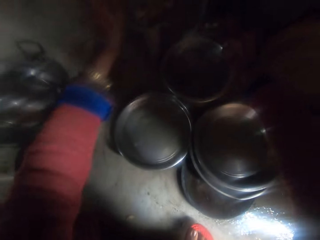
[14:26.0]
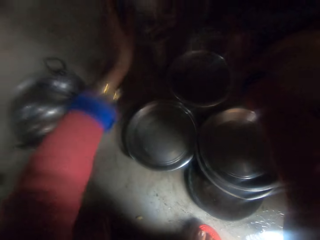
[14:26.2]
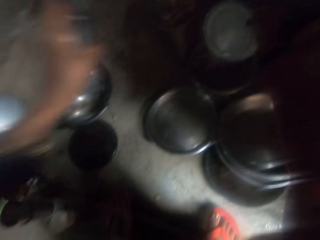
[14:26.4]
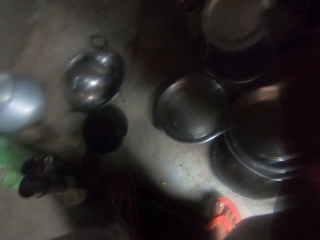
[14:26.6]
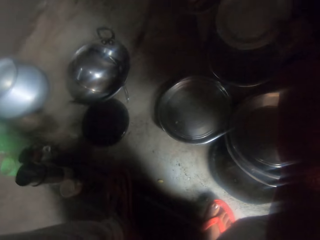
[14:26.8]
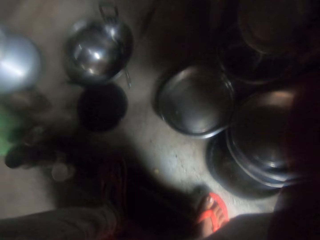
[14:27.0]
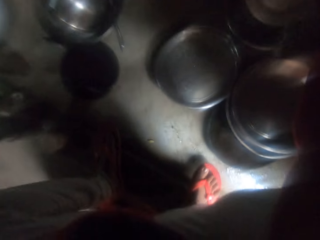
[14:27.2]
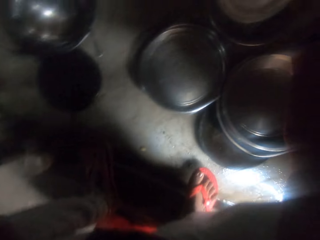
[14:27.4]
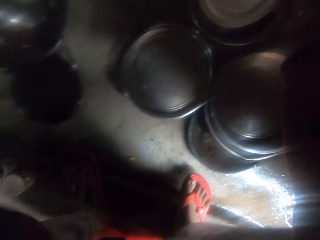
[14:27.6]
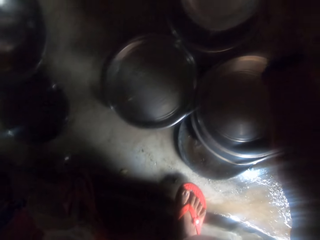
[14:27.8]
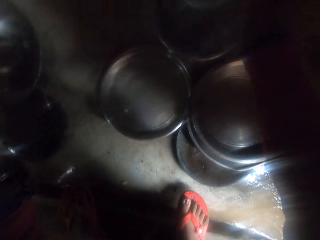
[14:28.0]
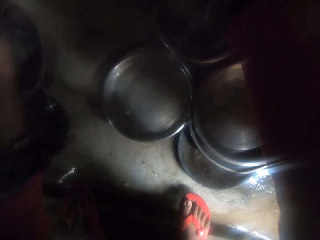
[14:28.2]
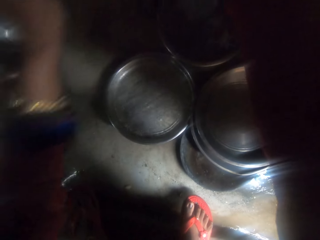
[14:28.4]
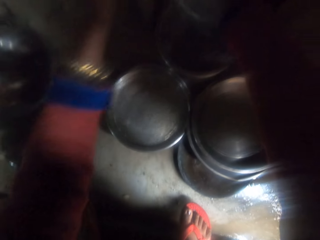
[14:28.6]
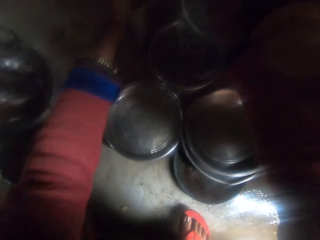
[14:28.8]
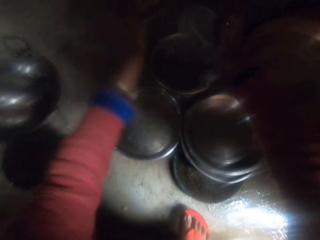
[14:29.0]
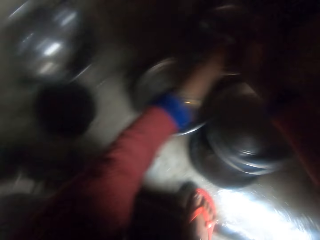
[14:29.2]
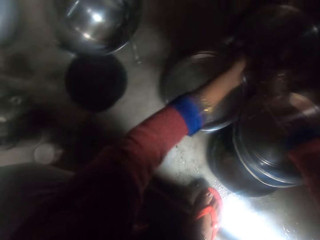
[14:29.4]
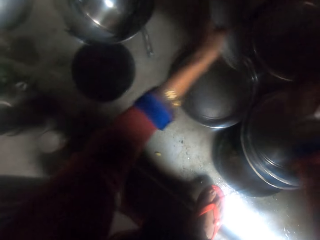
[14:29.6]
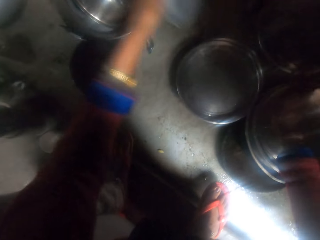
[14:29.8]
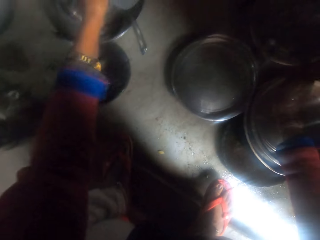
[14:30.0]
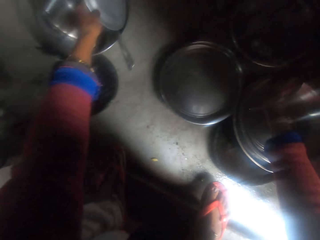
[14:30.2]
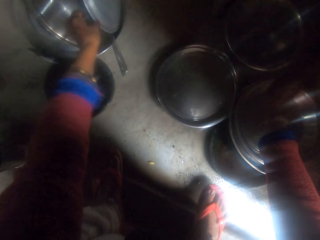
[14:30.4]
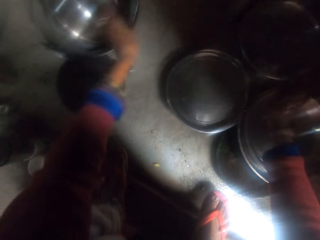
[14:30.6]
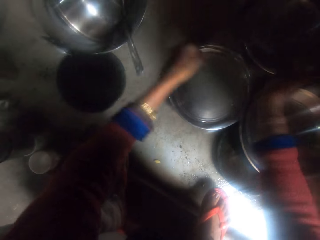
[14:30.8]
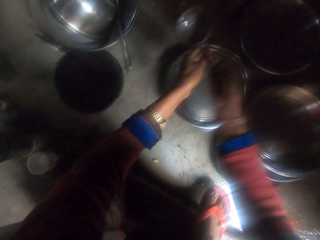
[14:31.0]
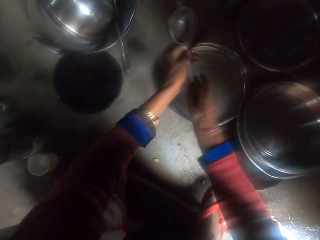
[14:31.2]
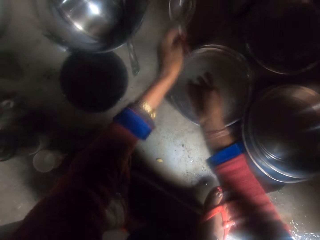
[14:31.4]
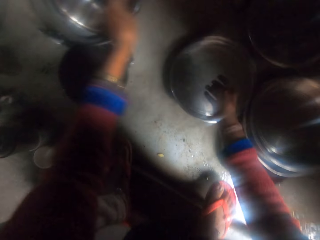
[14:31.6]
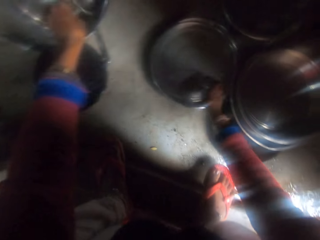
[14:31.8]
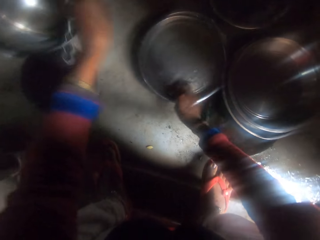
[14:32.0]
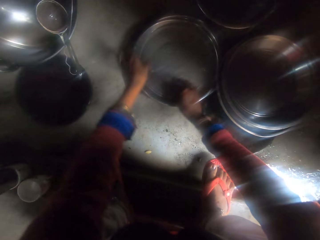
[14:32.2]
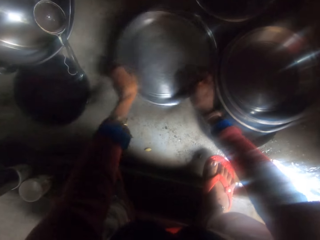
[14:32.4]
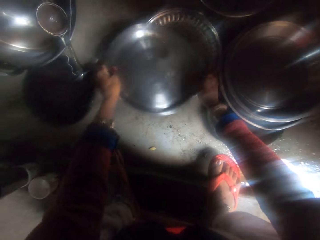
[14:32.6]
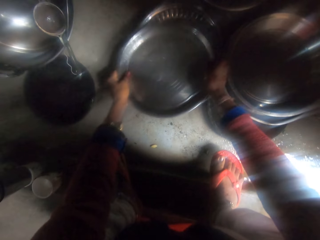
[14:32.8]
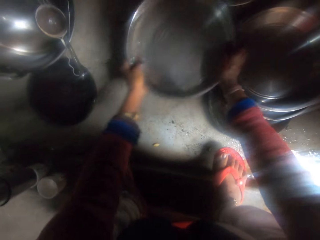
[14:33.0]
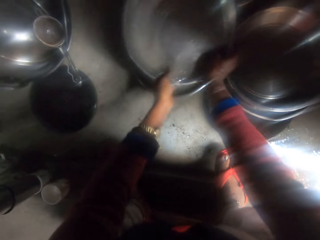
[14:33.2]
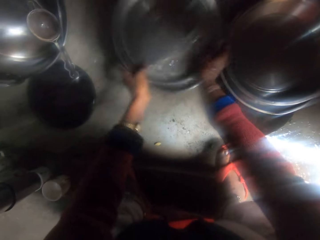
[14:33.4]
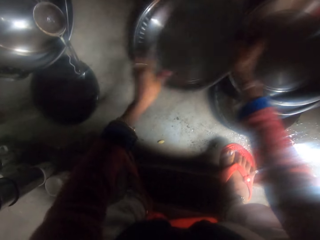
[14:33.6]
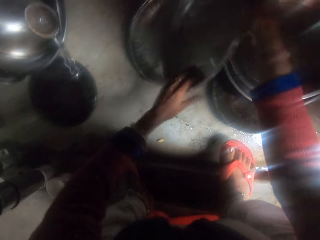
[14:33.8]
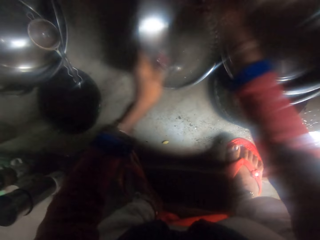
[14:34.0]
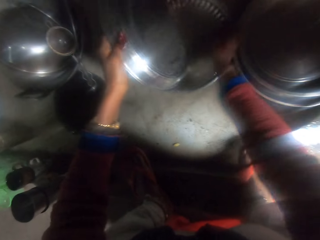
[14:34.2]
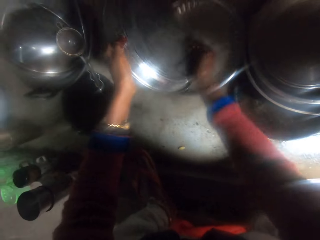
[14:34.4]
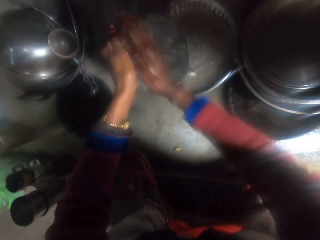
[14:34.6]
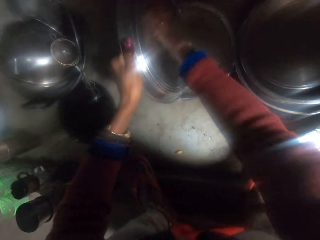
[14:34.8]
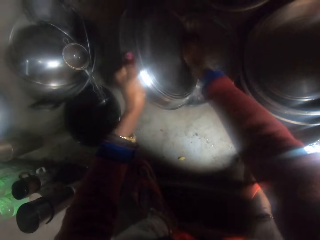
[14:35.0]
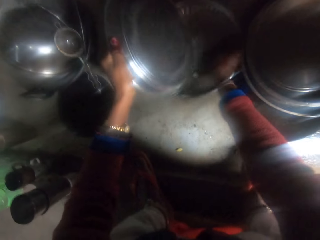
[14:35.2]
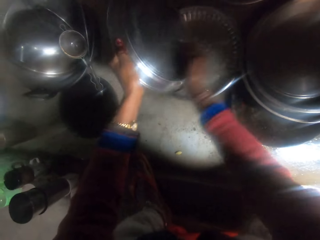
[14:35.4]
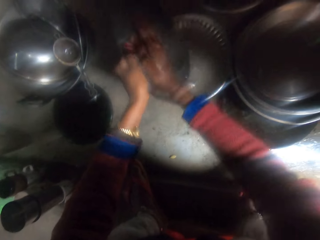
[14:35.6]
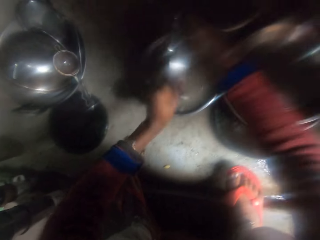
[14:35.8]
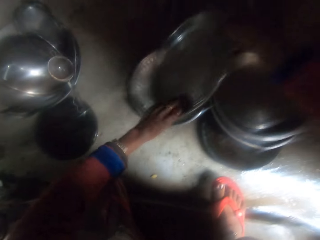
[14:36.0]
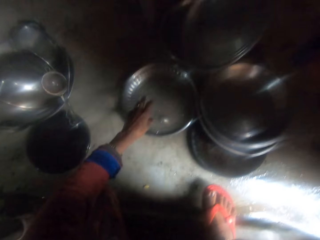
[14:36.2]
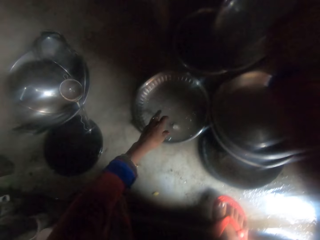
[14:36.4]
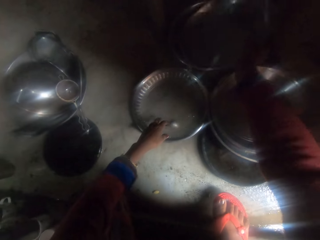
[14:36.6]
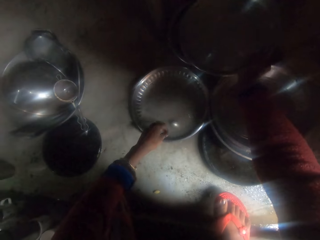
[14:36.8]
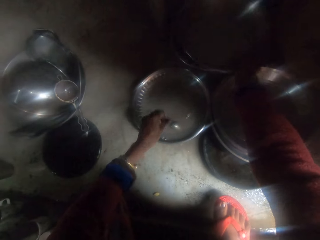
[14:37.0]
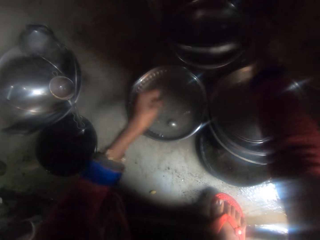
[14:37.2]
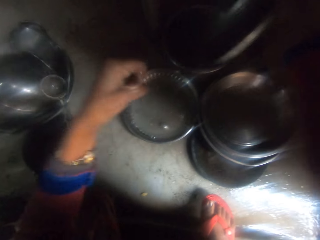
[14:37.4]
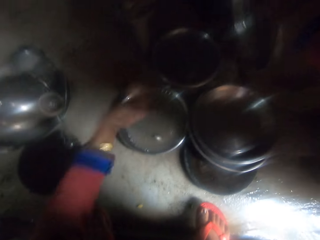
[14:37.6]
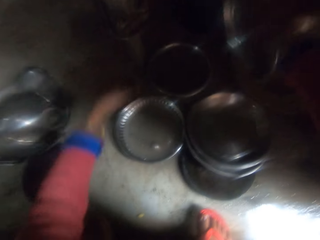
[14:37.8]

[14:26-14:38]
The camera wearer drops the plate. He puts the pot lid in the dish. He puts the serving spoon in the dish. He cleans the tray with his hands.

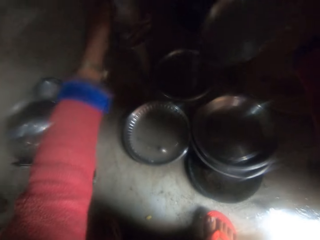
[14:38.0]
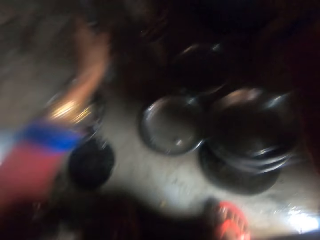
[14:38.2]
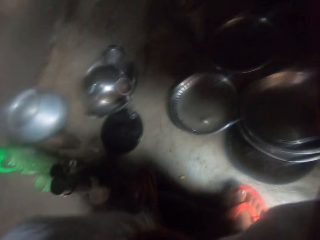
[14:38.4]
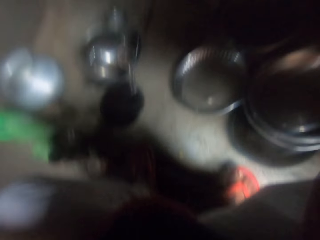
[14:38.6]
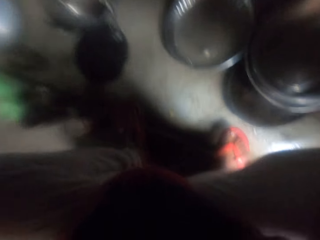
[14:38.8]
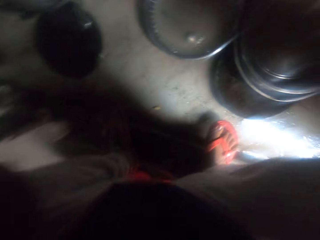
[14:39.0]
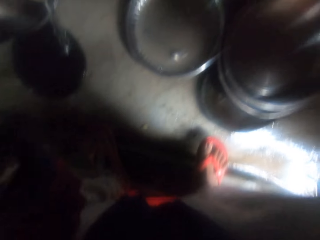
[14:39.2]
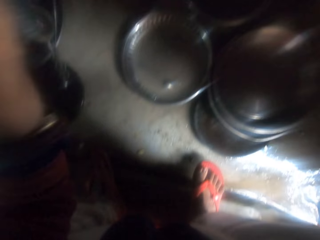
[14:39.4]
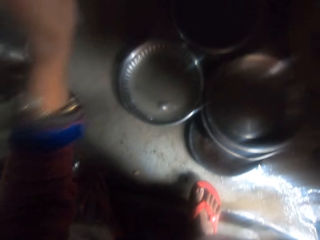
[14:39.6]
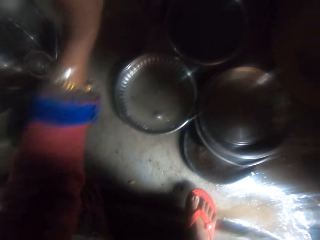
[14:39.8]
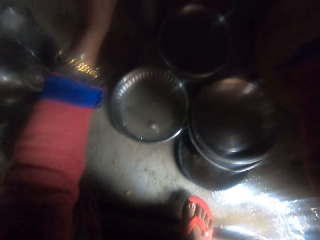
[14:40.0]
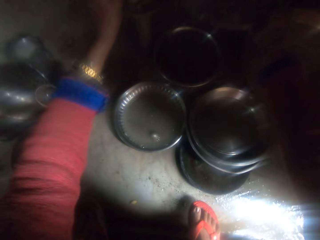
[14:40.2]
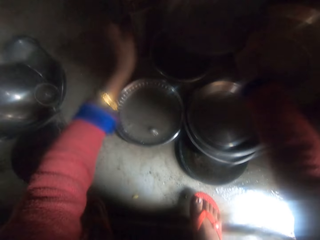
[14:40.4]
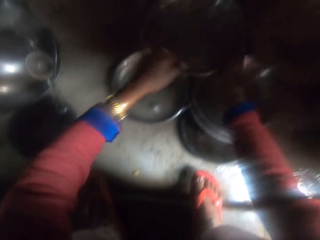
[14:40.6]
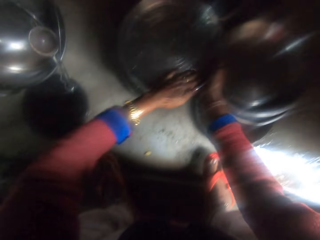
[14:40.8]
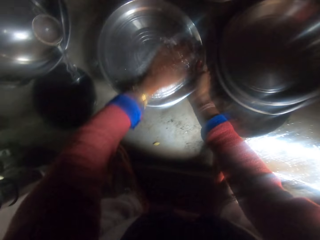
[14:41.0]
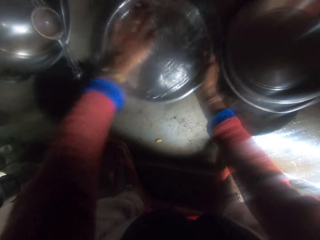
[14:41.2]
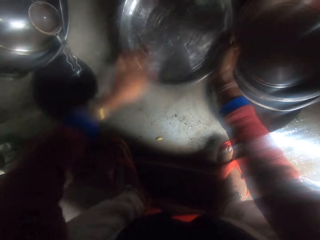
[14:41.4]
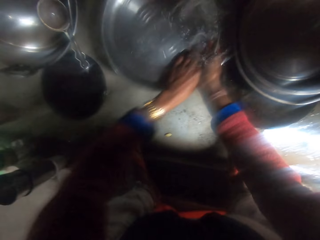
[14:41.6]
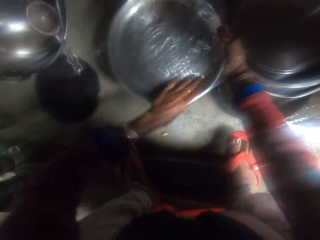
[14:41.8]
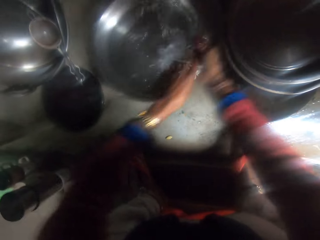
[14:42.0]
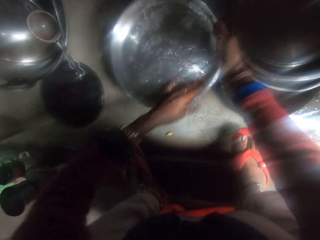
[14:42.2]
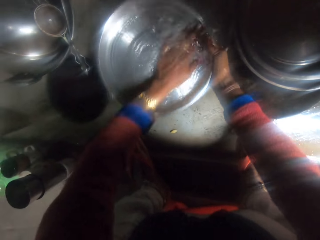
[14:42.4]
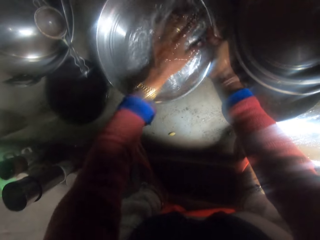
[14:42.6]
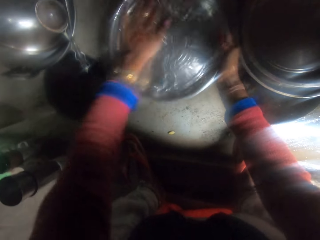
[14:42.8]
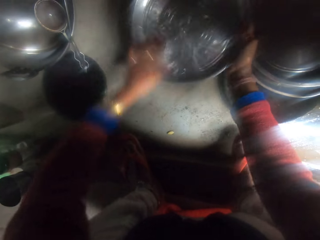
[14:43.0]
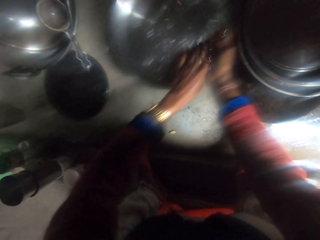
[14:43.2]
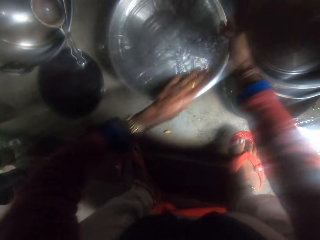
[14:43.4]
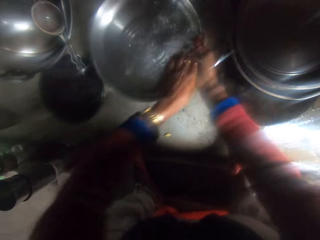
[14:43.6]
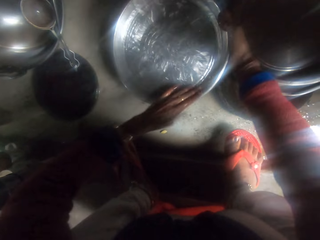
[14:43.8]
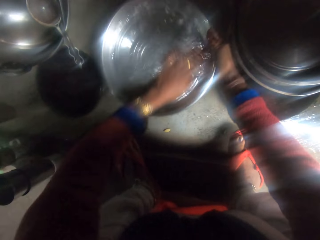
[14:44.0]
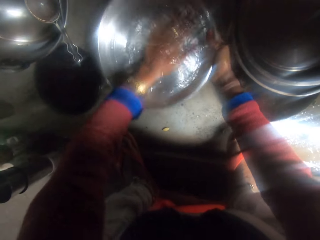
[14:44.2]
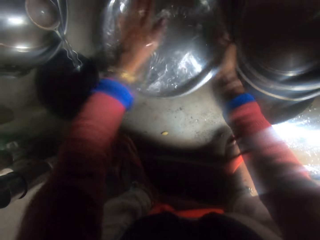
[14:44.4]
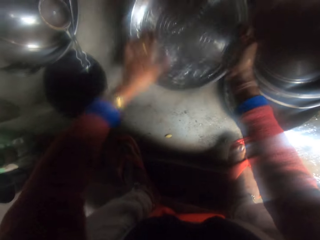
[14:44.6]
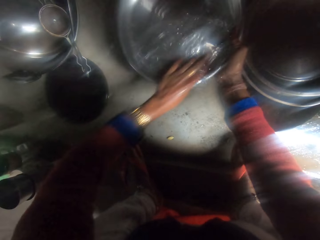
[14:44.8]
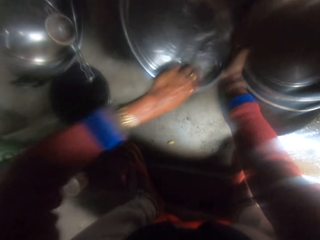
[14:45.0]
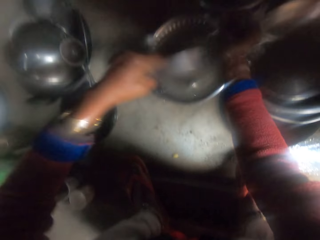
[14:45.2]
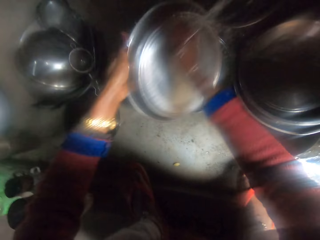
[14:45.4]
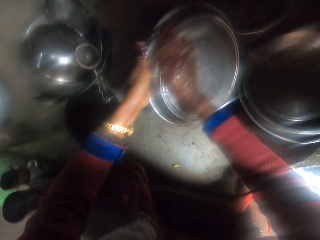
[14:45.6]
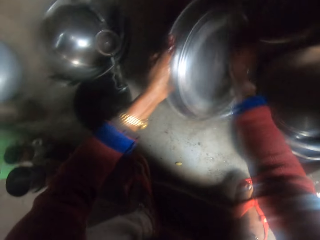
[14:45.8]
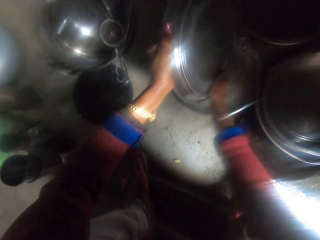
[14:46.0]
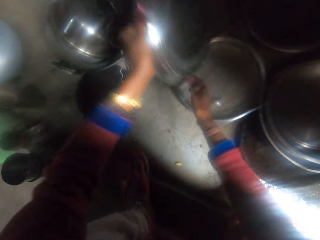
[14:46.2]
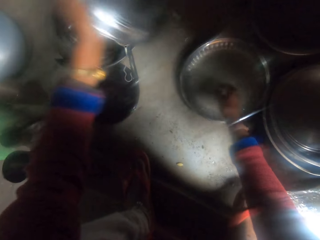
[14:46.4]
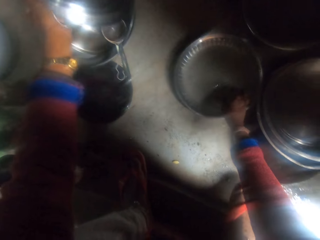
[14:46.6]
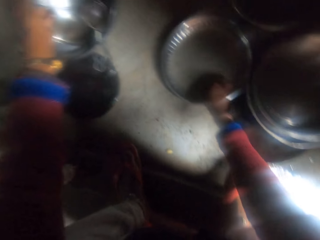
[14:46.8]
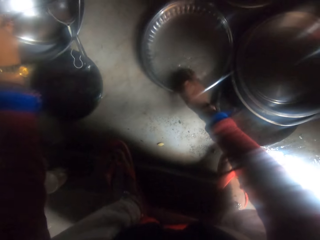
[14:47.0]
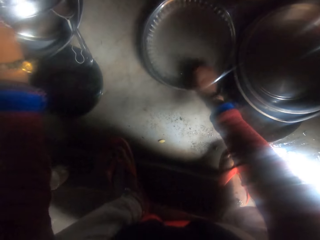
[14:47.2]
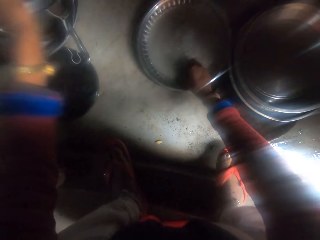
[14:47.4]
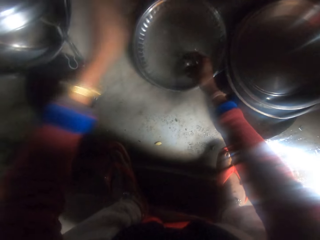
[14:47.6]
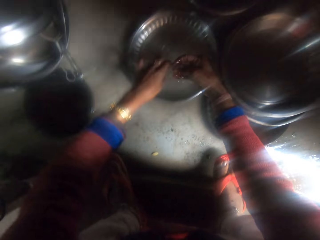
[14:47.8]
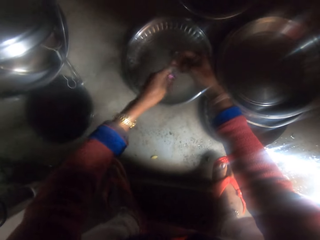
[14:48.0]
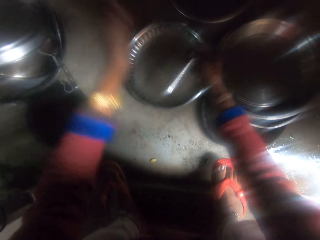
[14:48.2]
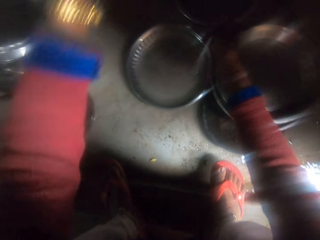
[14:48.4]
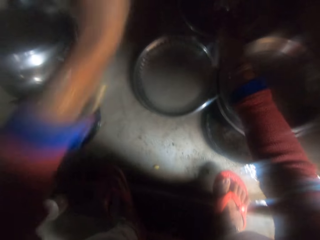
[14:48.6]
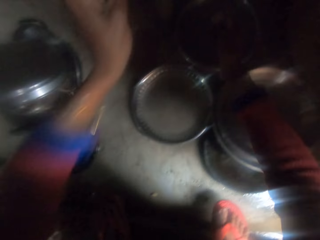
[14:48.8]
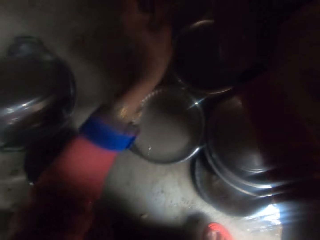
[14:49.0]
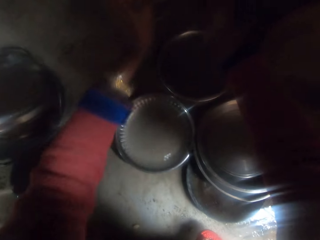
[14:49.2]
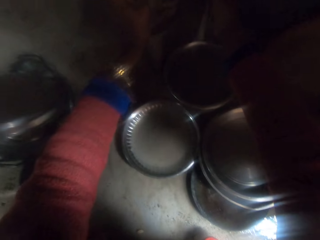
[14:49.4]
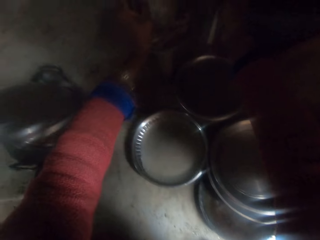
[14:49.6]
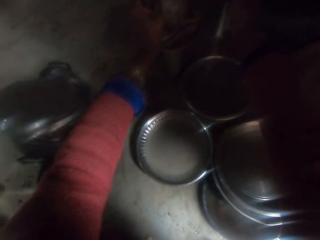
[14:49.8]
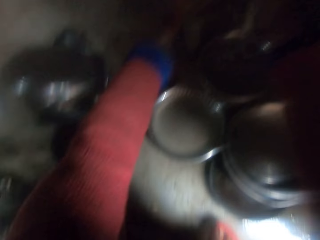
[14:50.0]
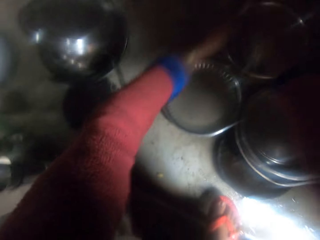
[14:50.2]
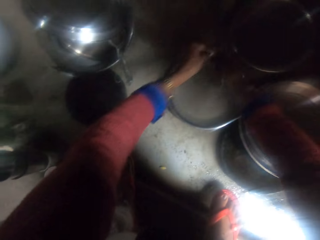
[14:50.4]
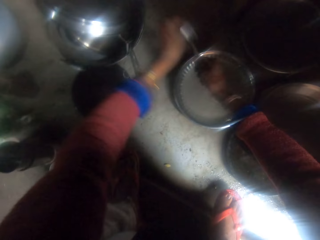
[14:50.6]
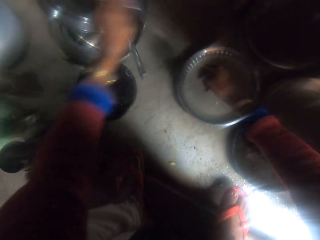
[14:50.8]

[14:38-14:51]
The camera wearer rinses a tray. They put the tray in the dish. They clean the spoon in the tray.
